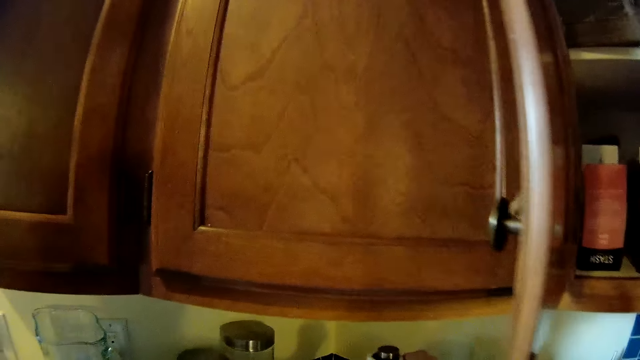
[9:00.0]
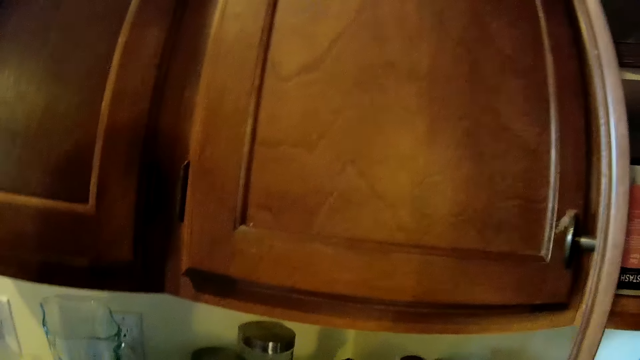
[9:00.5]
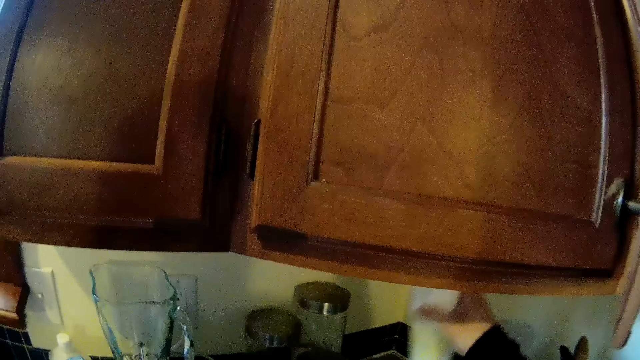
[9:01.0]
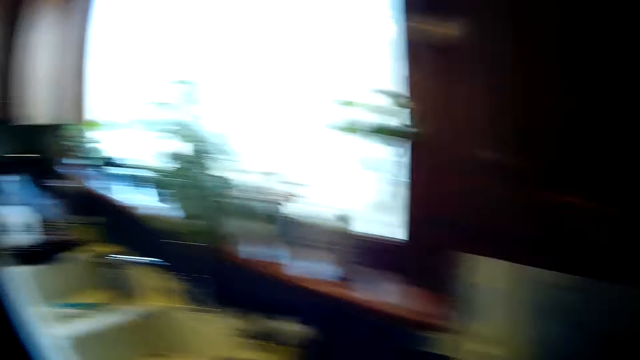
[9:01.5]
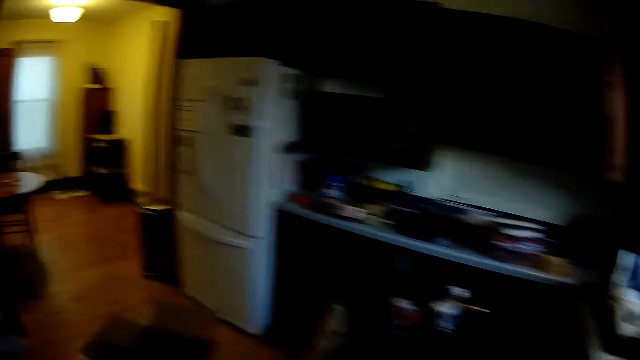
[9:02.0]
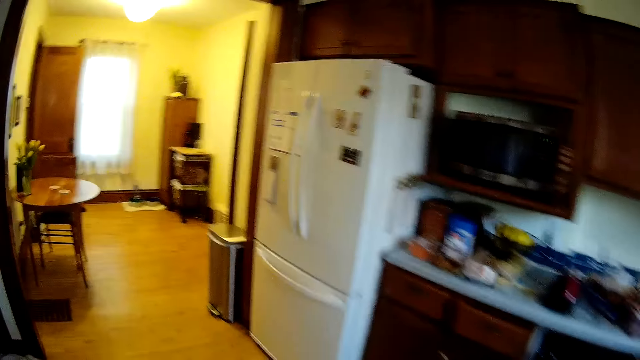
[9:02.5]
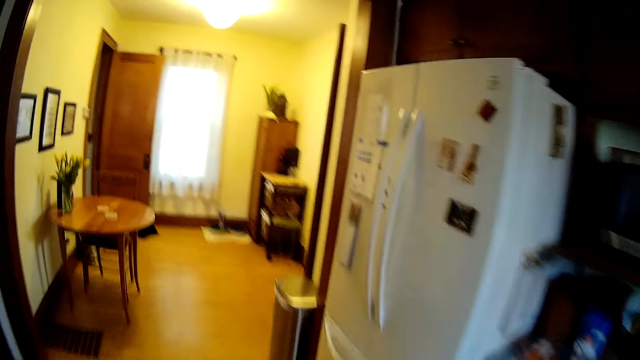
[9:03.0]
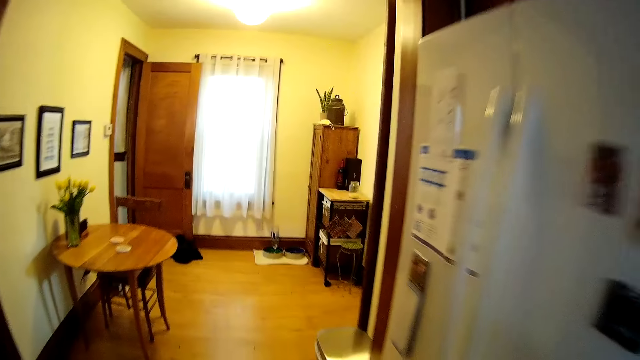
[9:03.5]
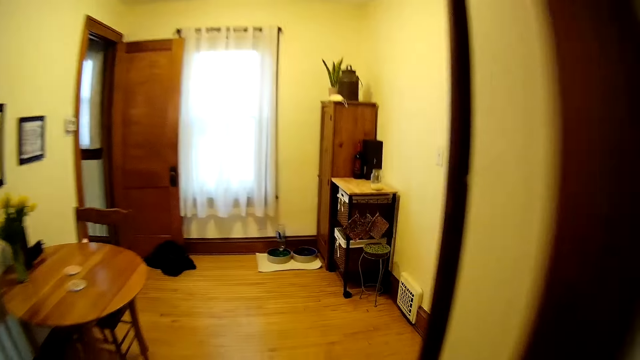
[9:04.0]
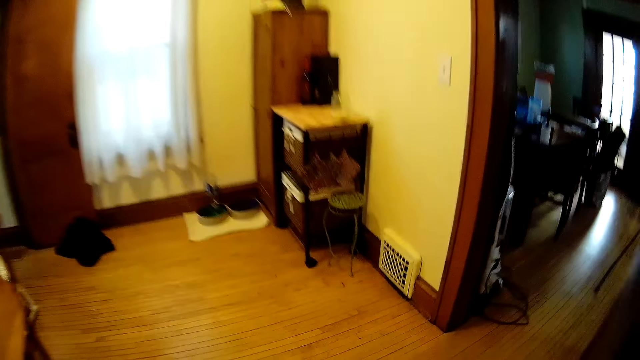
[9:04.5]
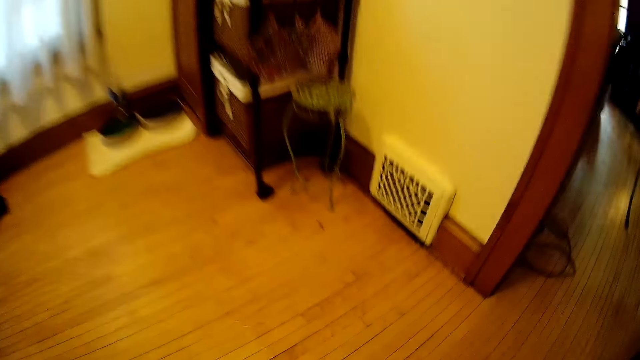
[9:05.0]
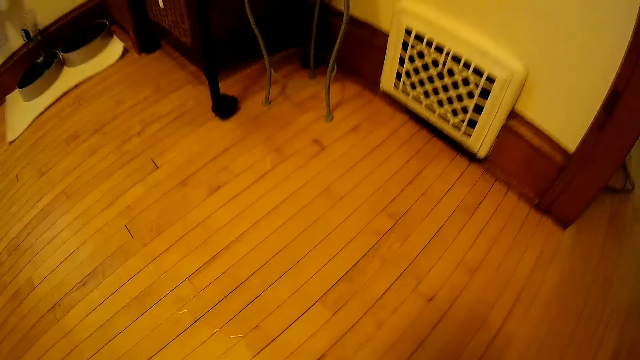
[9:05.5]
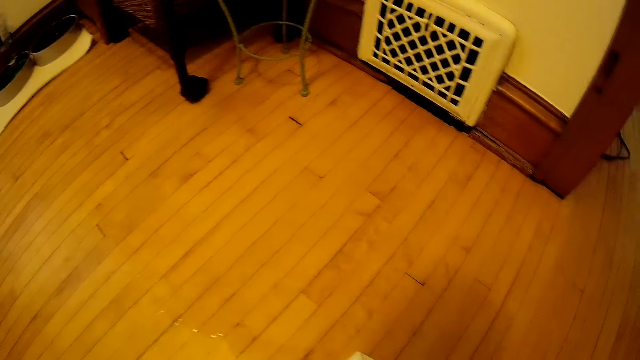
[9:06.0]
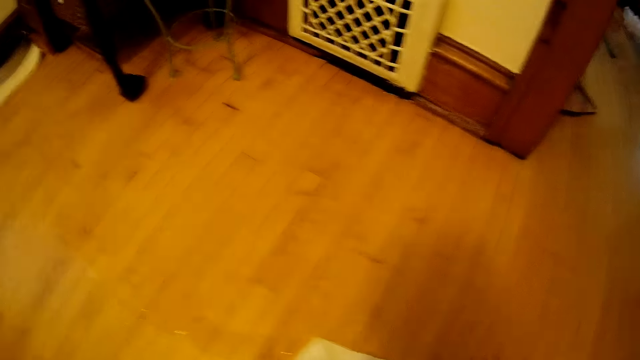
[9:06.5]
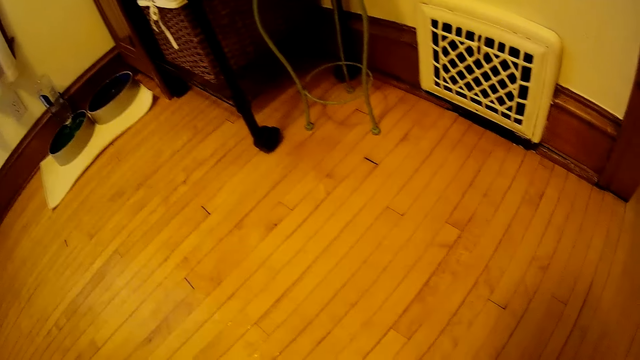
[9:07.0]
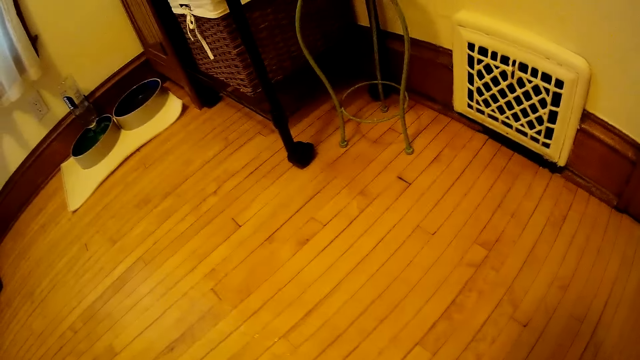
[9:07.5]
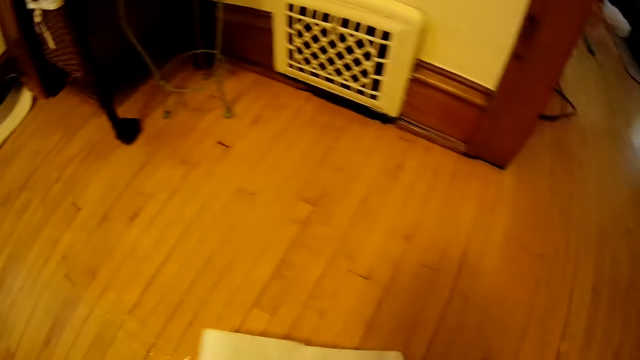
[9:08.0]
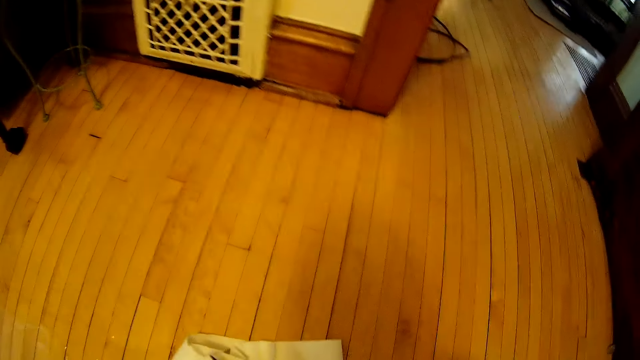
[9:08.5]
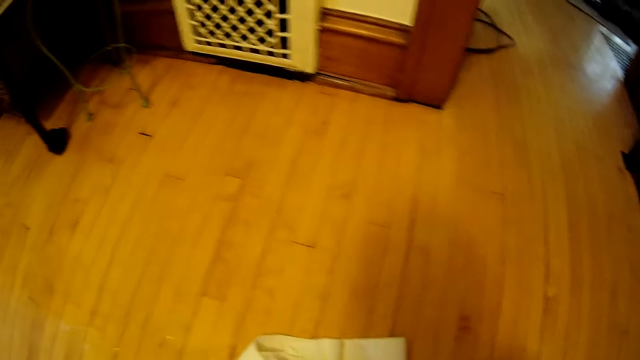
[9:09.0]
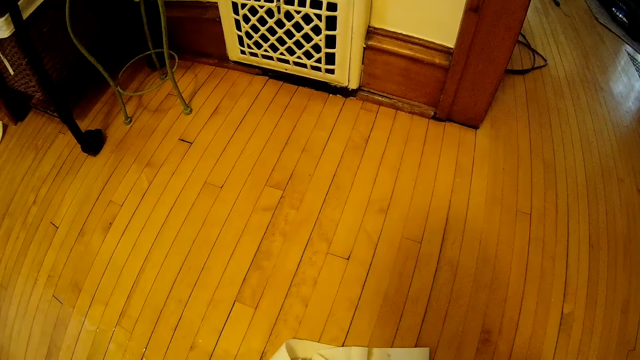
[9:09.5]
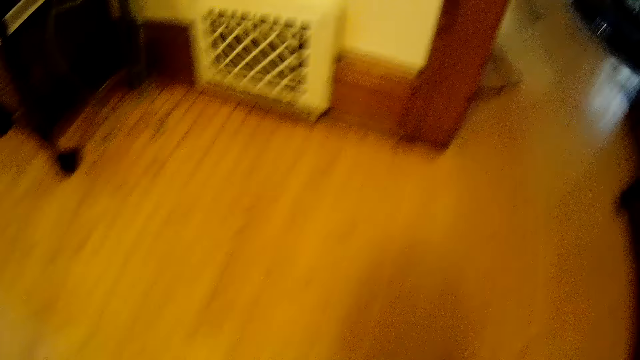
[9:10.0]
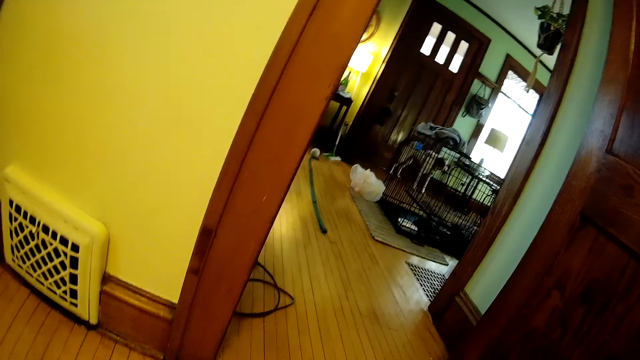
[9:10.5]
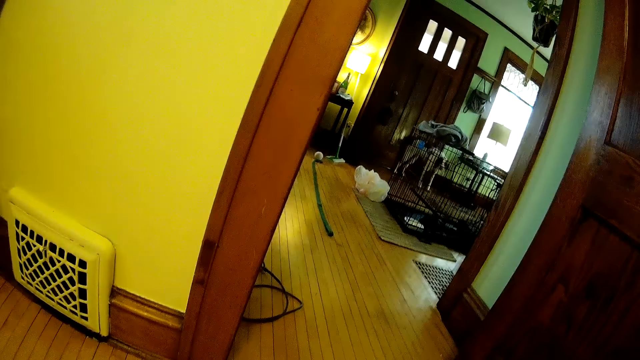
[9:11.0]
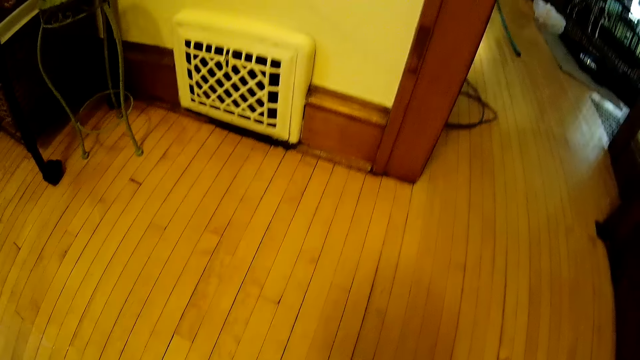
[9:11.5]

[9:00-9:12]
The camera wearer picks something on the counter. They move around.

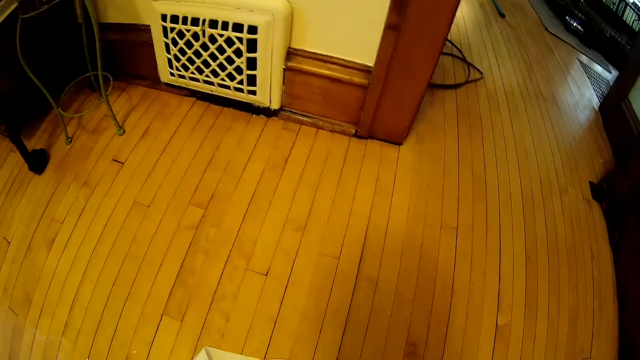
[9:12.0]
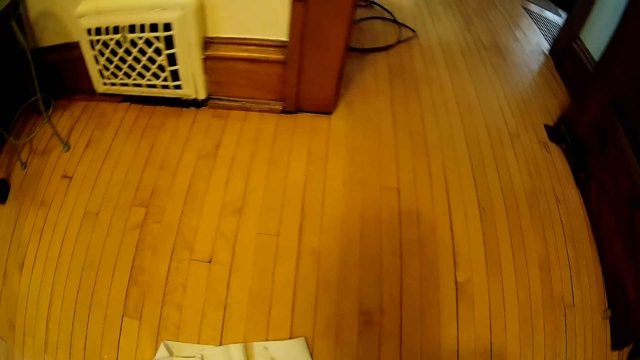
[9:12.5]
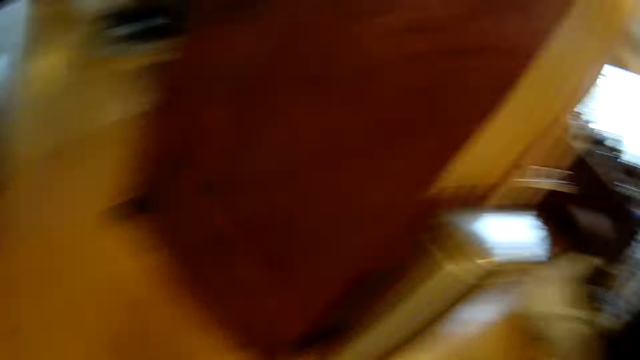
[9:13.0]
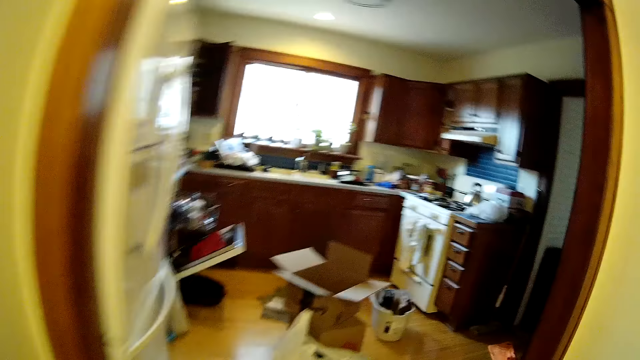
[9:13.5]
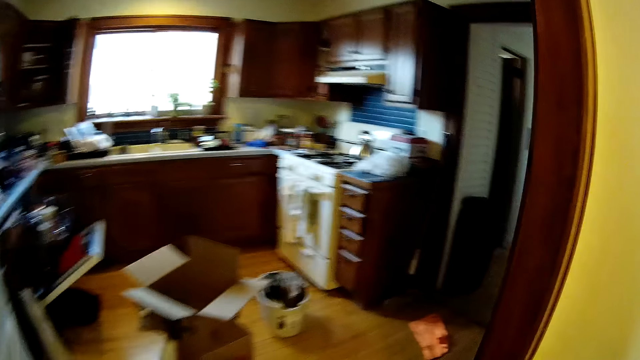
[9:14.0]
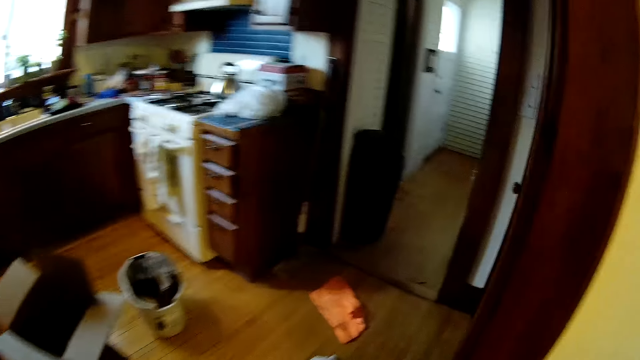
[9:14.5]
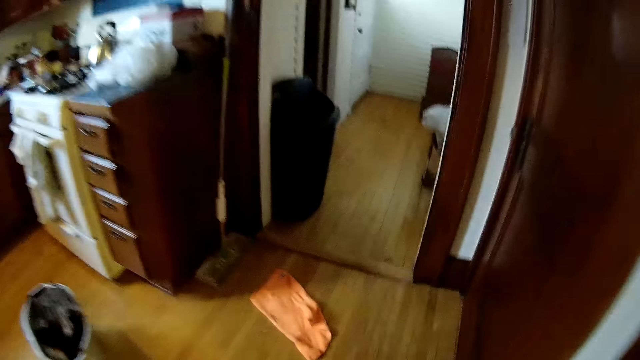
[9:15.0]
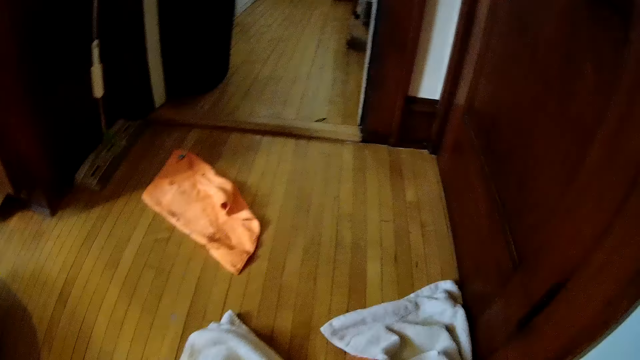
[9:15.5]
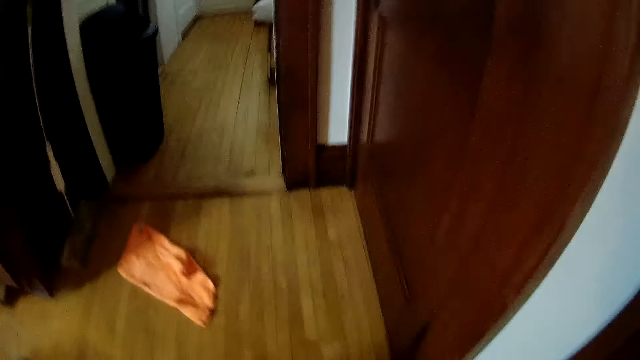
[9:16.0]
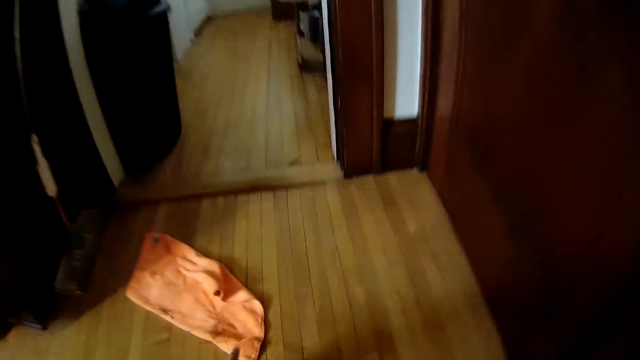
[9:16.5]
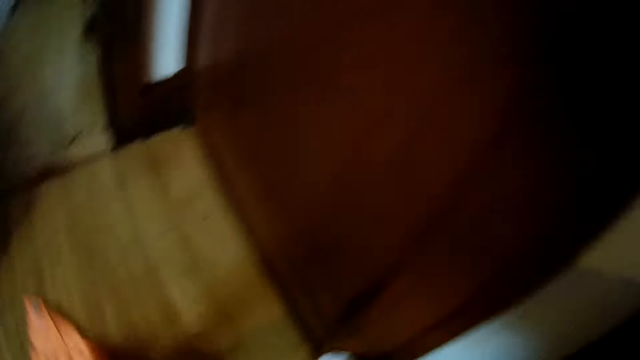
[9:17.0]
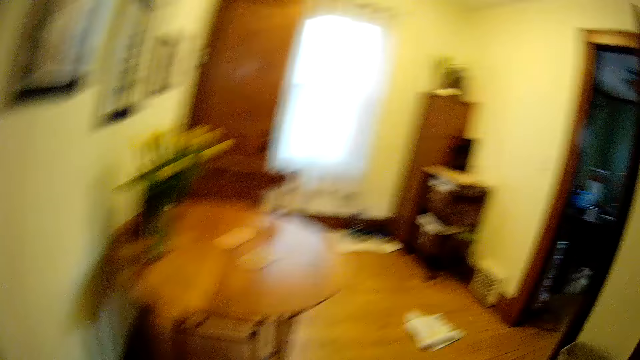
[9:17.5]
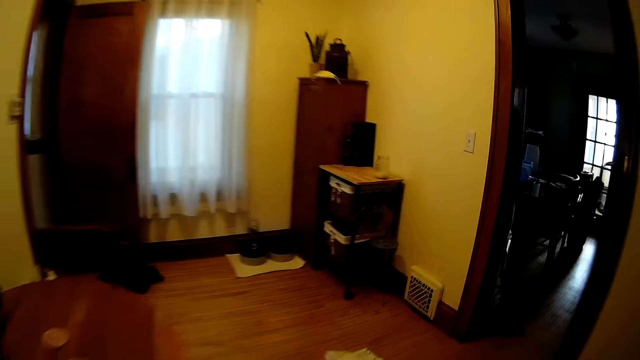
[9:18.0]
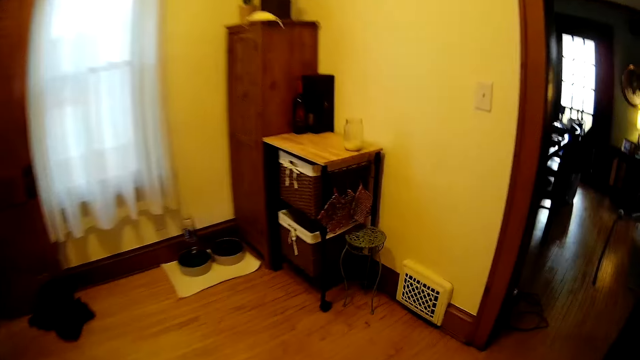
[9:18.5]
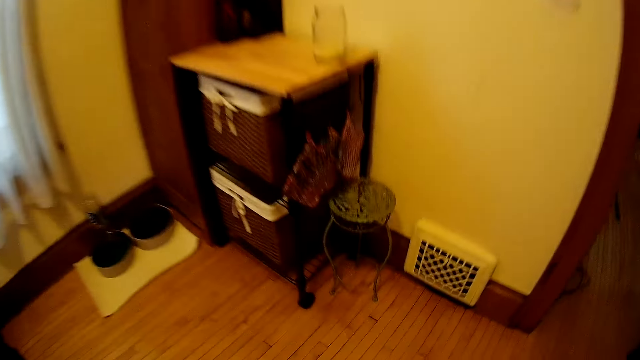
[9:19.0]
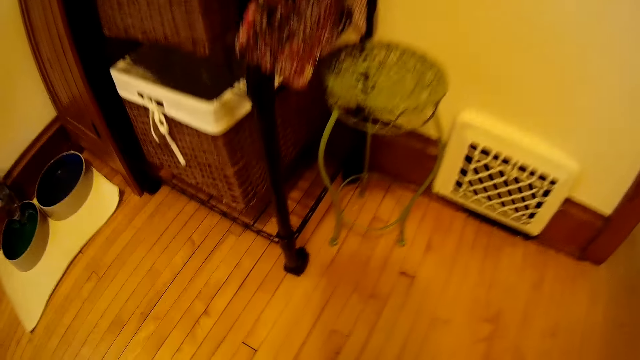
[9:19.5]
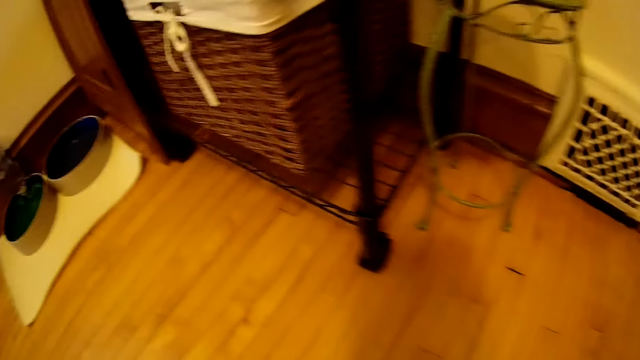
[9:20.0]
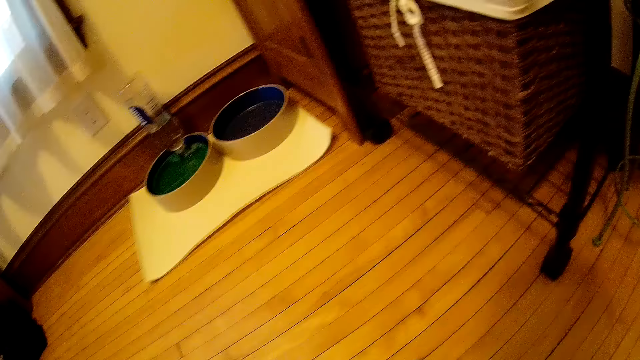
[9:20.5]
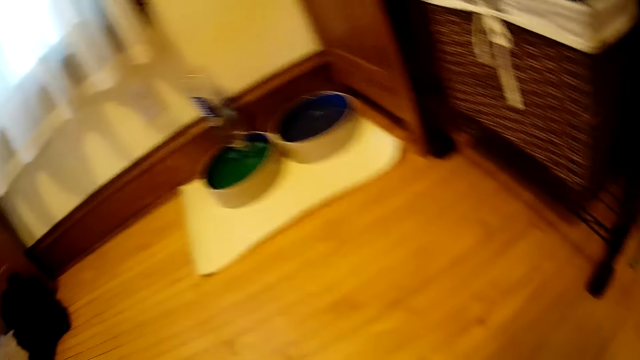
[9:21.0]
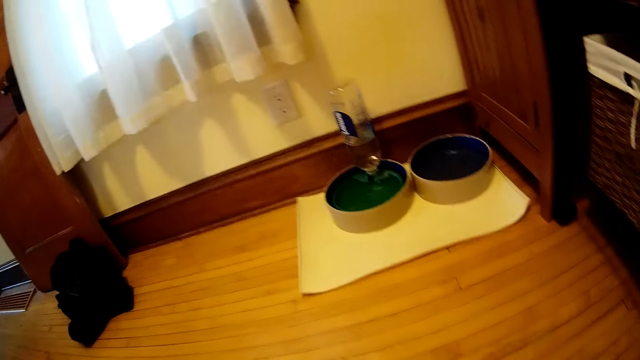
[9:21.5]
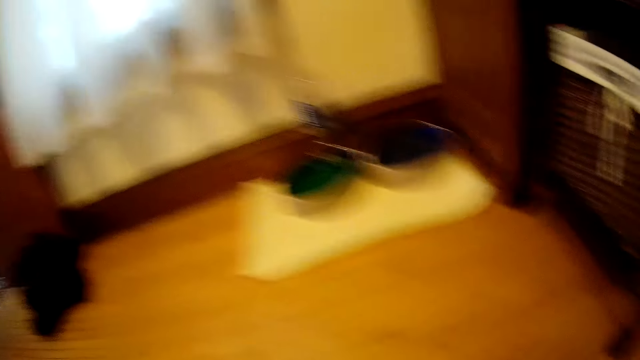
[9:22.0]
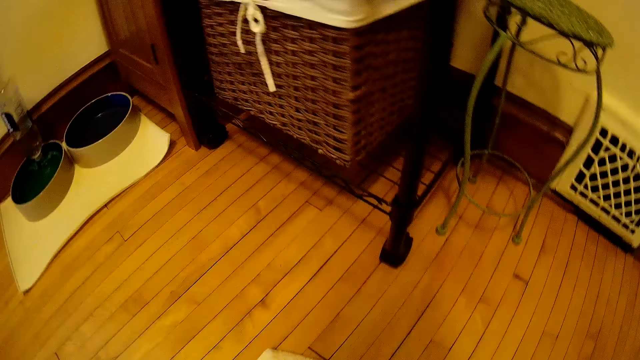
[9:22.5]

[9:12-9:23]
The camera wearer looks at the floor. He picks a pink cloth from the floor with his right hand. He walks in the house. He looks at the floor.
